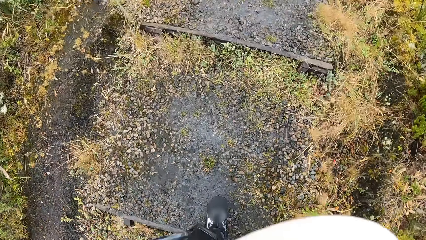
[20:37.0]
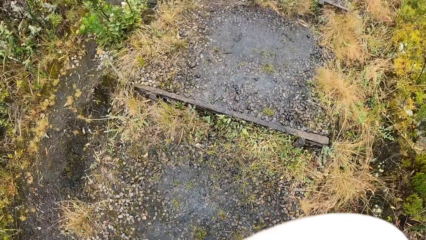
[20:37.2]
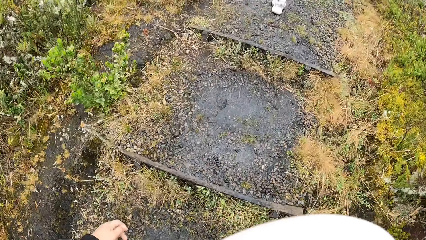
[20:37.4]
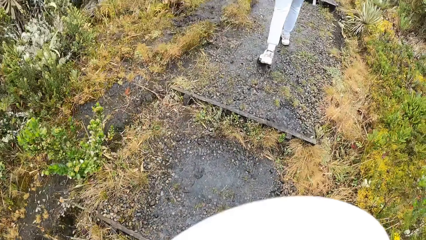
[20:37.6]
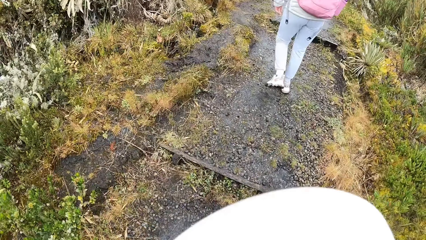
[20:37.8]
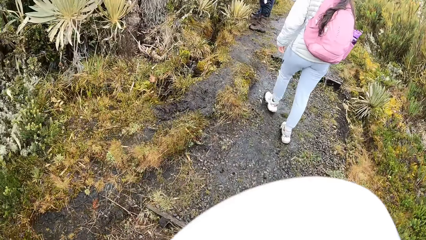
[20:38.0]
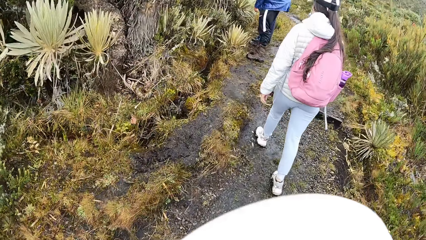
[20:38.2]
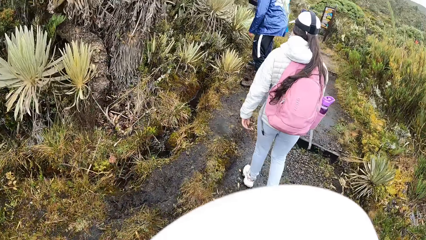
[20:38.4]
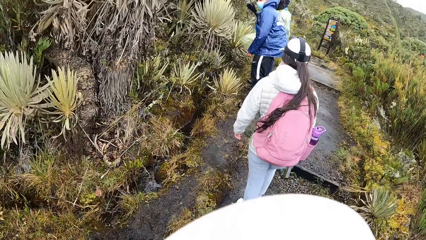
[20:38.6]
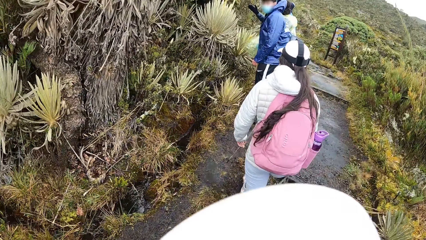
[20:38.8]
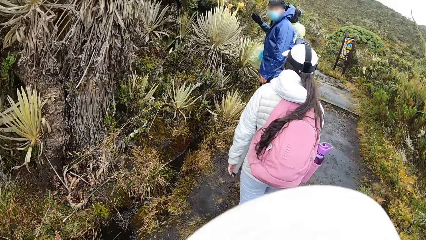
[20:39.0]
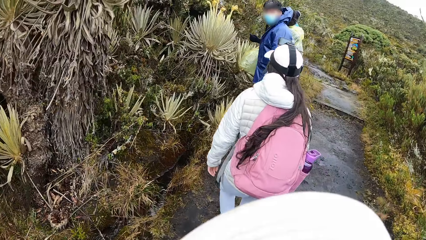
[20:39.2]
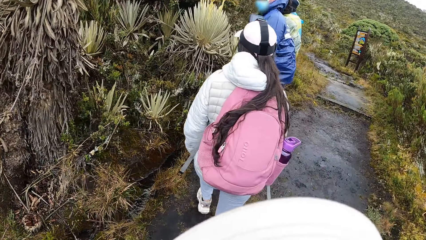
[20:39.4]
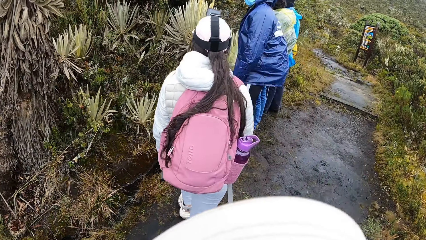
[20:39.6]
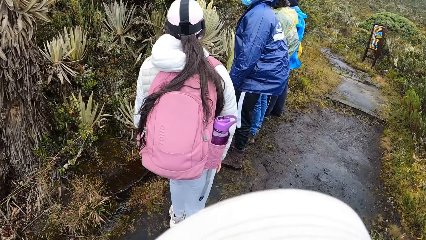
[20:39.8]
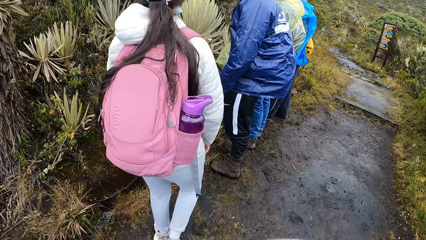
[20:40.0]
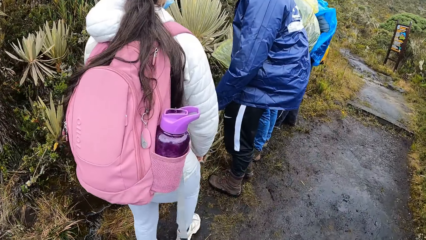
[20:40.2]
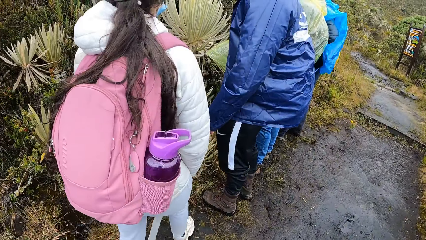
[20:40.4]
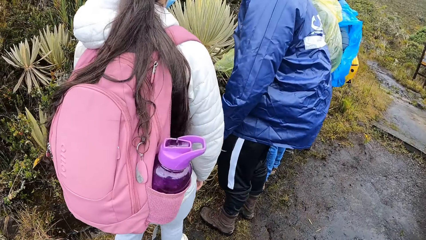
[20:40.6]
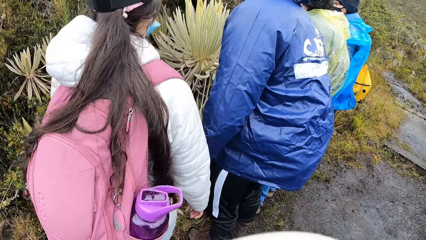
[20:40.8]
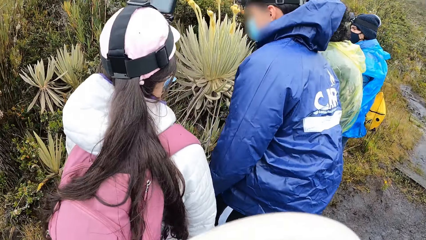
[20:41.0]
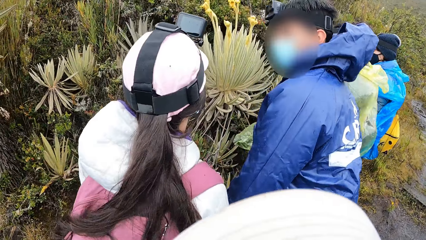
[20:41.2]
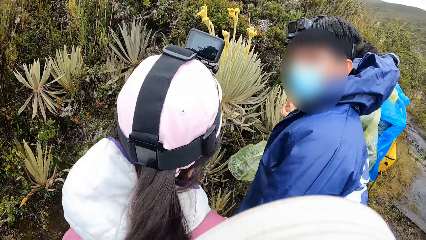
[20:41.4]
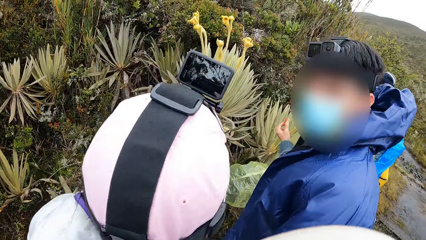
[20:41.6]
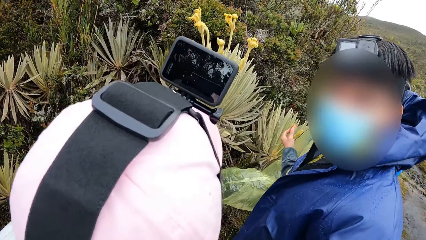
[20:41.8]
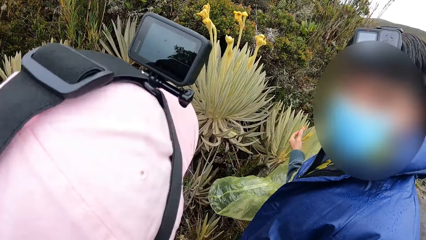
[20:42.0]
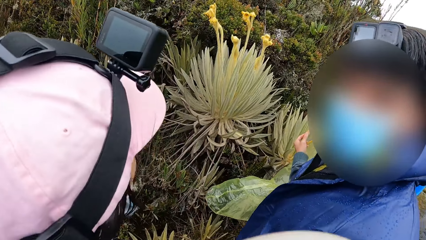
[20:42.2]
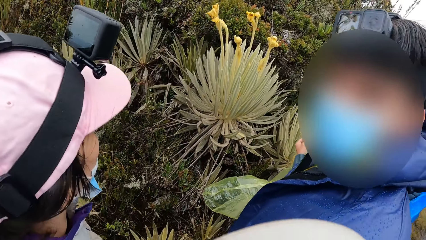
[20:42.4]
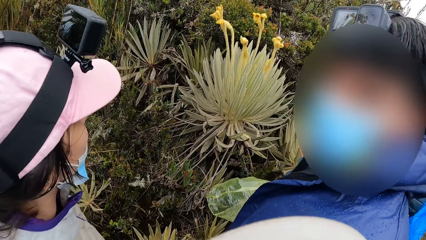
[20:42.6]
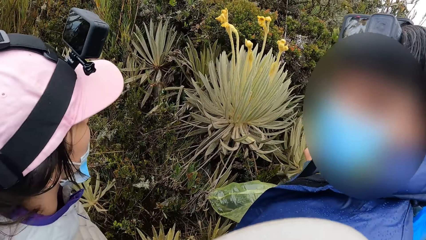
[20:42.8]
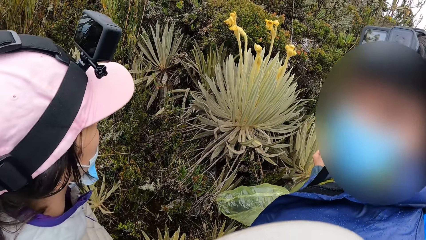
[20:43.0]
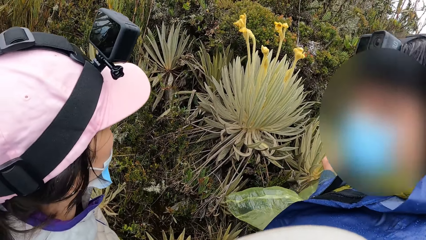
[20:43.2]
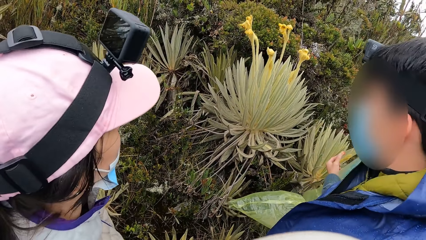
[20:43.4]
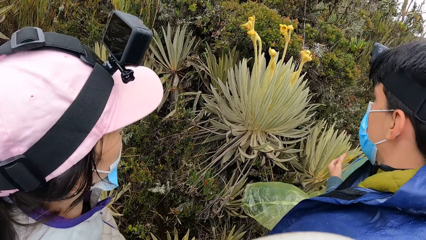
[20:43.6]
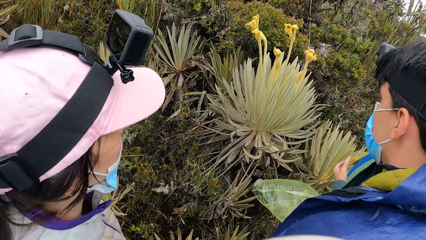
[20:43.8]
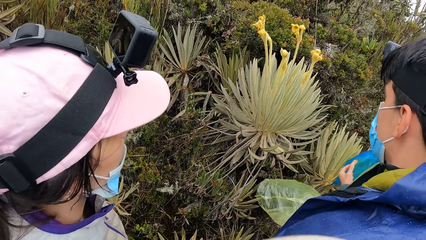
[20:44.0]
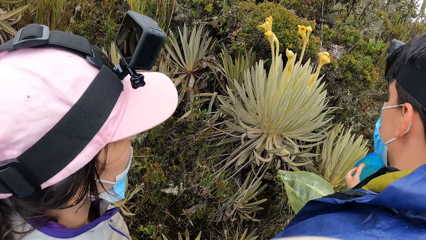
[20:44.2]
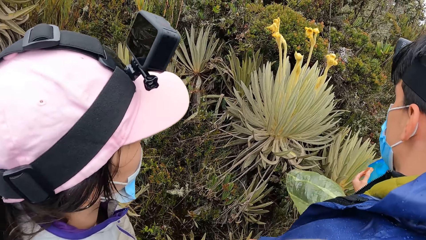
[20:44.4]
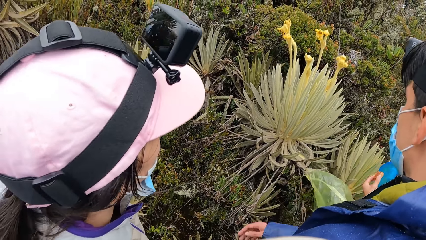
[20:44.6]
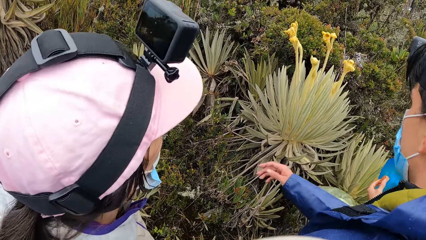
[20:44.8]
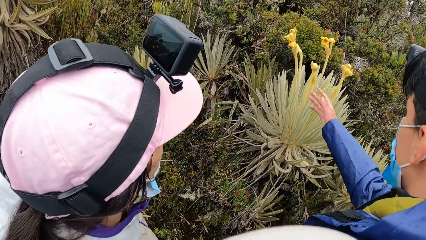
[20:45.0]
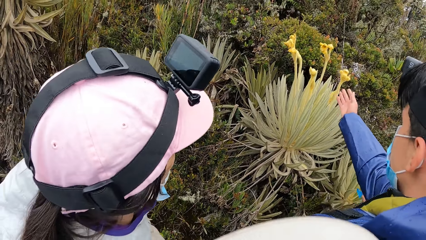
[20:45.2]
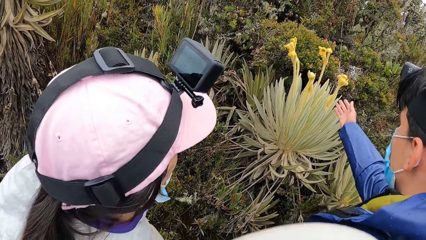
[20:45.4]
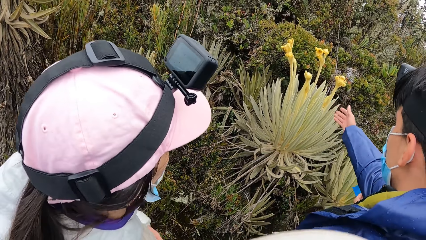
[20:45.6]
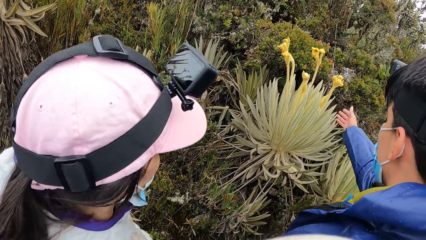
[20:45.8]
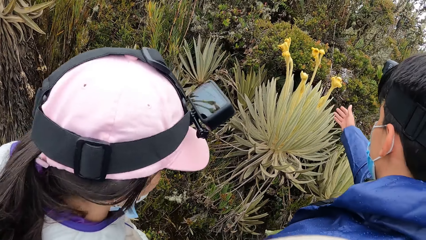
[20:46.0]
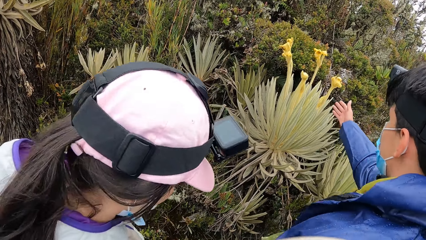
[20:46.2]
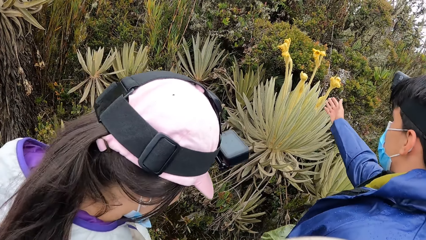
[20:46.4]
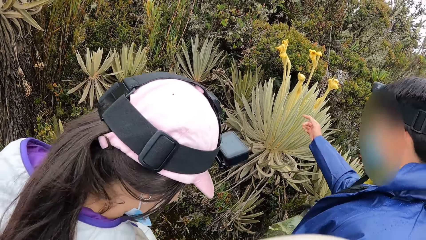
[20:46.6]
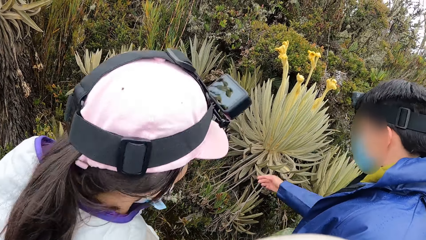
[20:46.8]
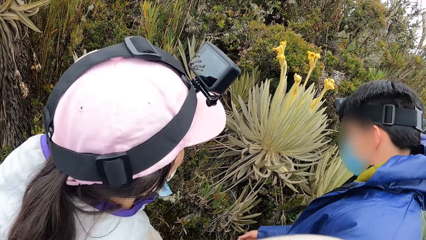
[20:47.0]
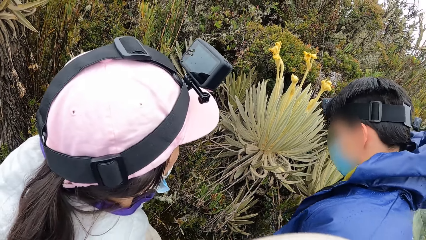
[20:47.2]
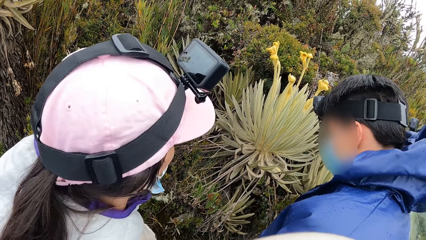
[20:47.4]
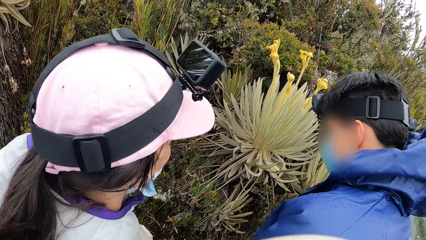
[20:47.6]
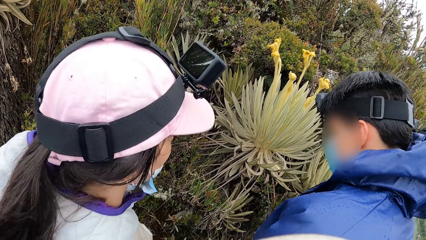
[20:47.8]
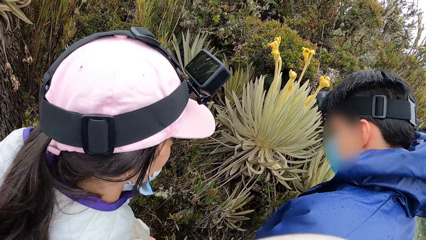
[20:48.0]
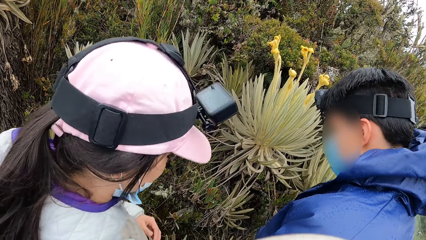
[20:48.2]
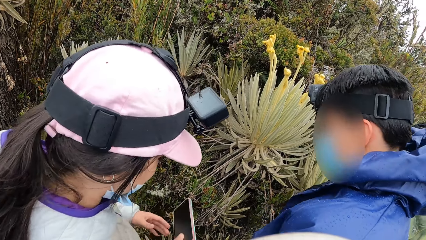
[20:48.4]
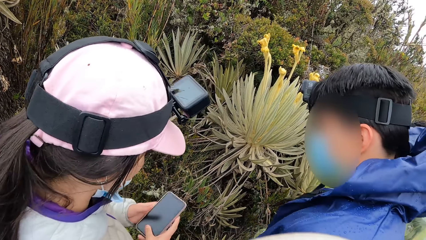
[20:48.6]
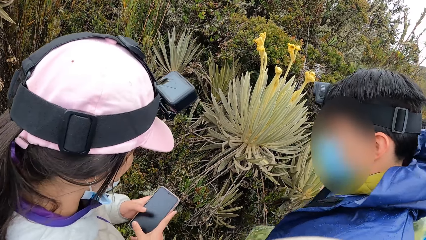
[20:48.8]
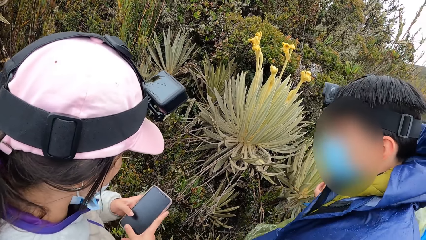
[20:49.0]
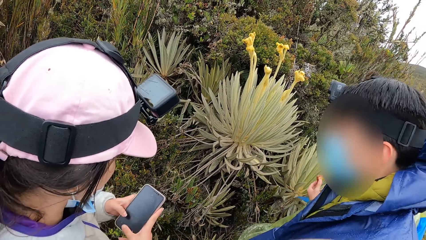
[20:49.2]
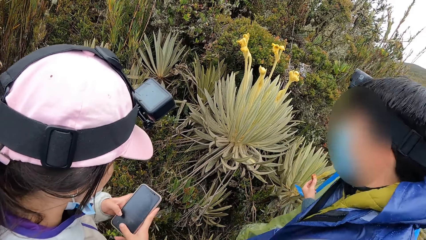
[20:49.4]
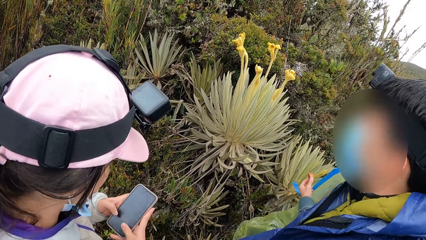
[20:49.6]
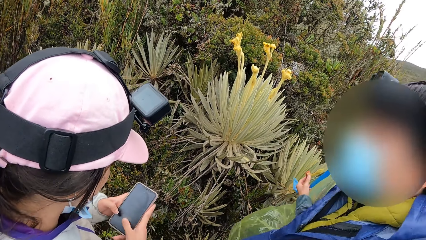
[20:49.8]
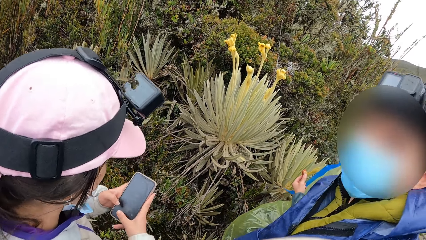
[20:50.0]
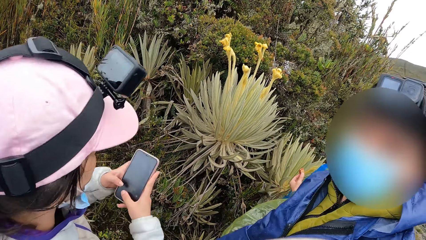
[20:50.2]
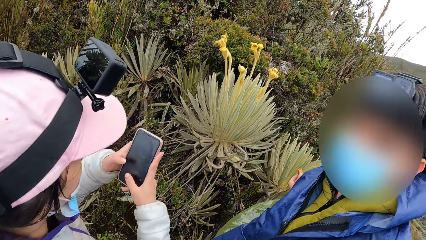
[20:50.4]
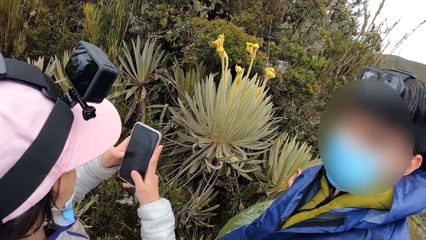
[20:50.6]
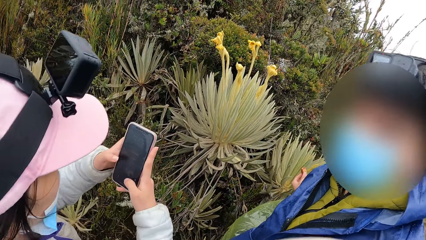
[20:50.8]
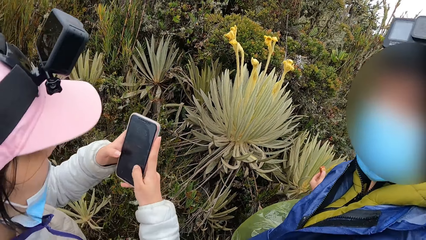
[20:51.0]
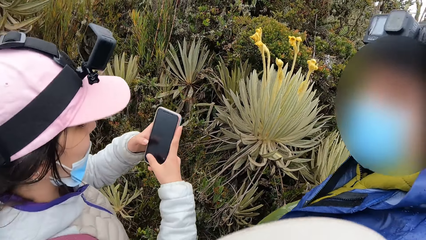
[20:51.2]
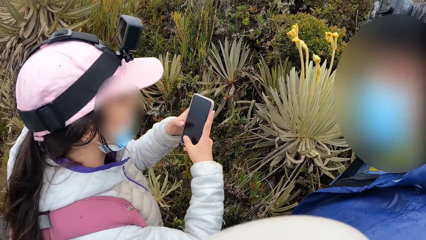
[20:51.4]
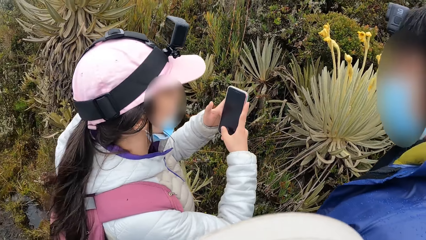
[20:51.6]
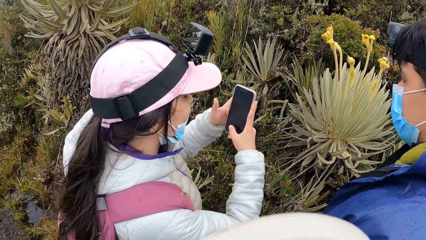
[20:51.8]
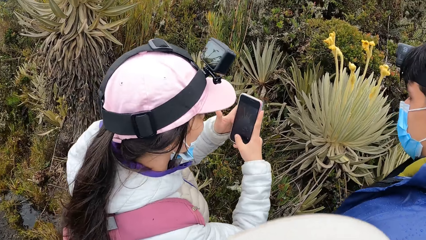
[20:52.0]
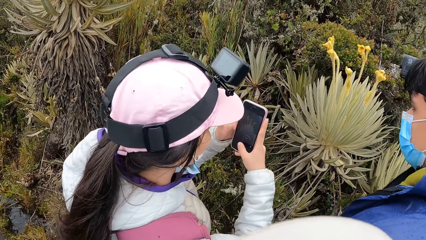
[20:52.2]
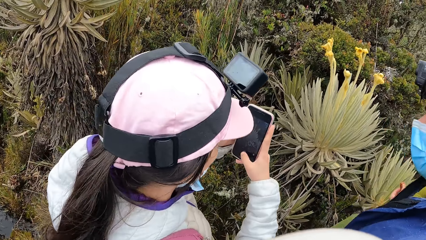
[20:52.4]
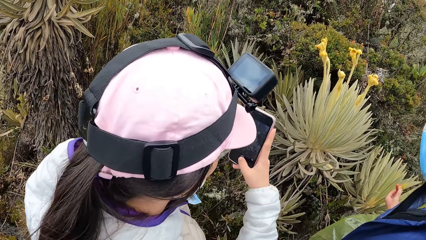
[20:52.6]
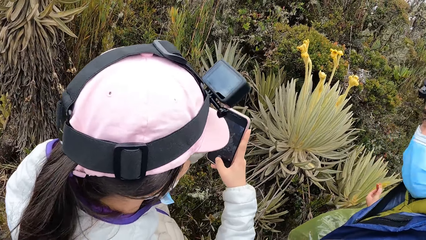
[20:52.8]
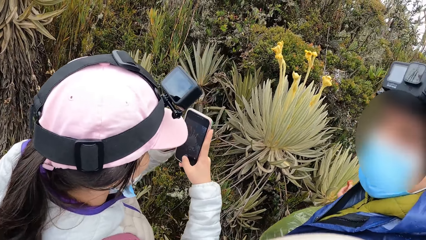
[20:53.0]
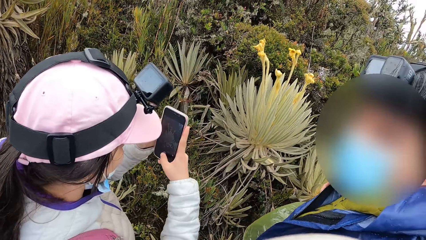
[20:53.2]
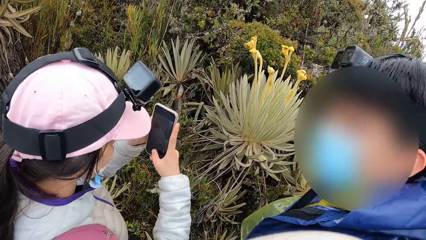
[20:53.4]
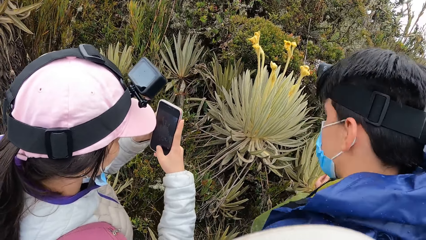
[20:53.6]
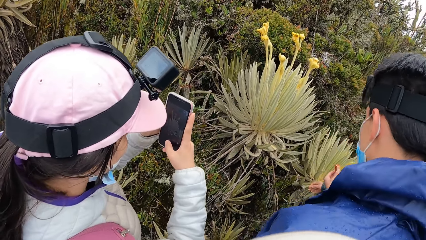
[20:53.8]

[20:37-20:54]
The camera wearer walks to the colleagues. They interact with a group of people. They stand with the colleagues. A man points to a plant with his right hand. A woman picks up a phone from a bag with her right hand. She holds the phone with her hands. She operates the phone with her hands. The man looks at the camera wearer. The woman records with the phone.
